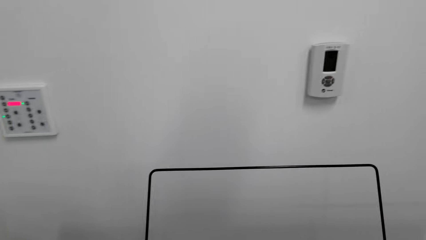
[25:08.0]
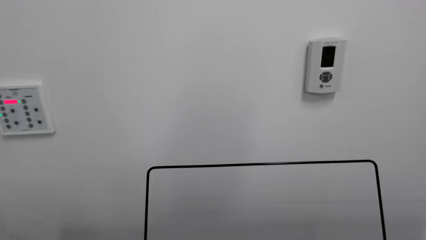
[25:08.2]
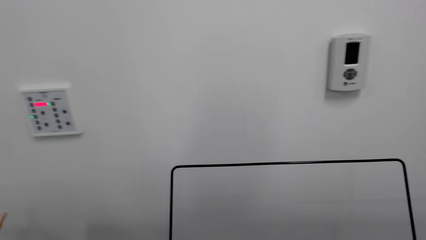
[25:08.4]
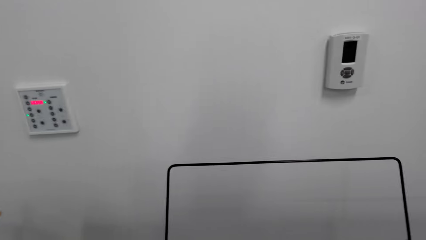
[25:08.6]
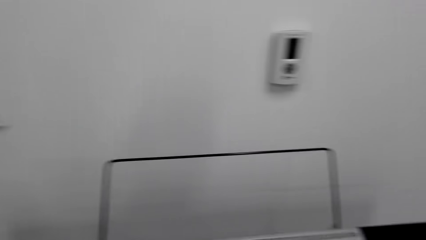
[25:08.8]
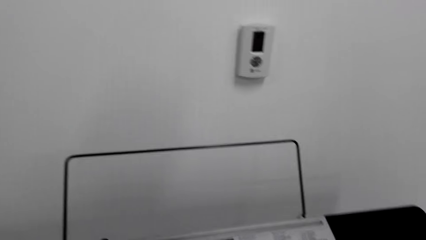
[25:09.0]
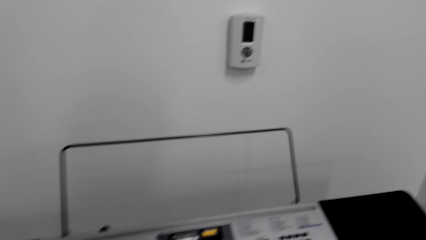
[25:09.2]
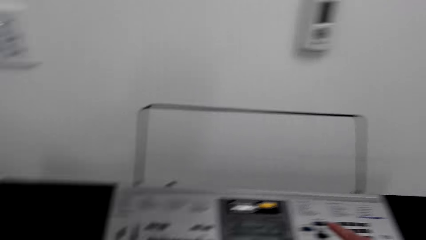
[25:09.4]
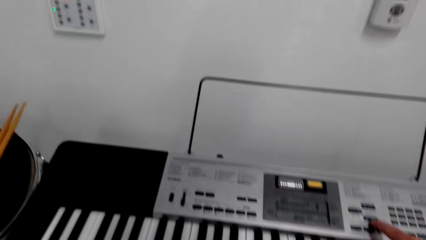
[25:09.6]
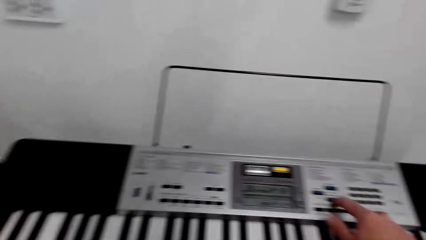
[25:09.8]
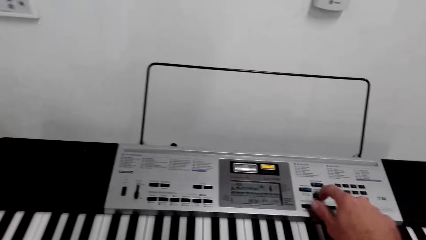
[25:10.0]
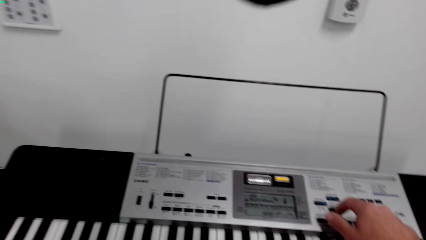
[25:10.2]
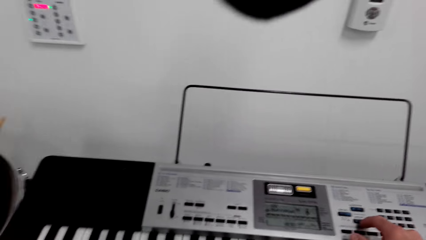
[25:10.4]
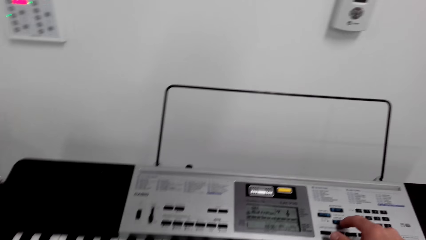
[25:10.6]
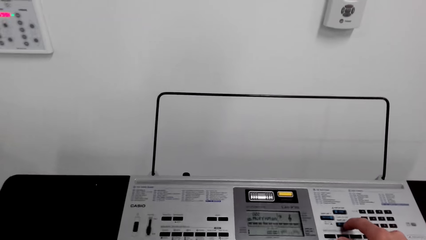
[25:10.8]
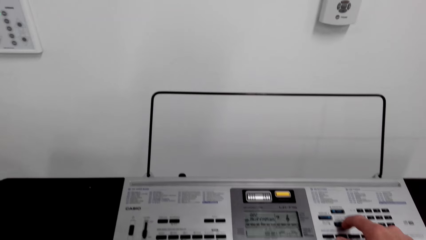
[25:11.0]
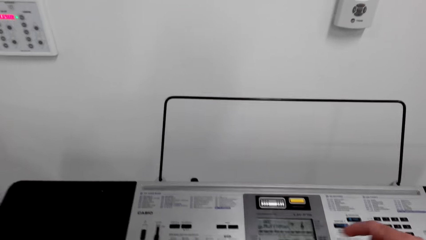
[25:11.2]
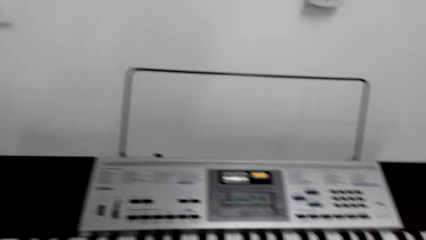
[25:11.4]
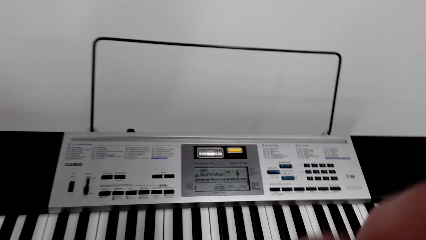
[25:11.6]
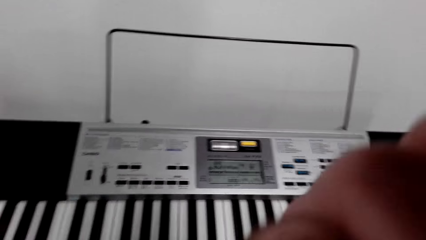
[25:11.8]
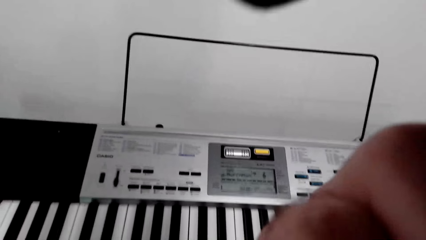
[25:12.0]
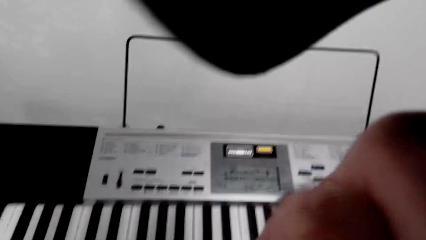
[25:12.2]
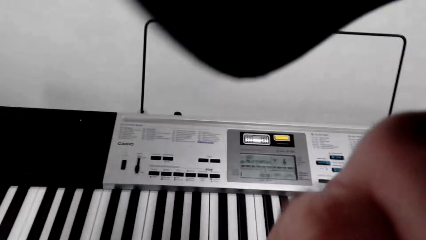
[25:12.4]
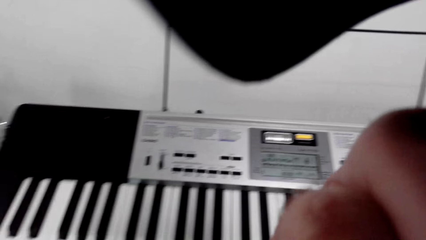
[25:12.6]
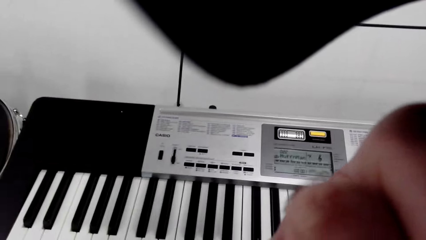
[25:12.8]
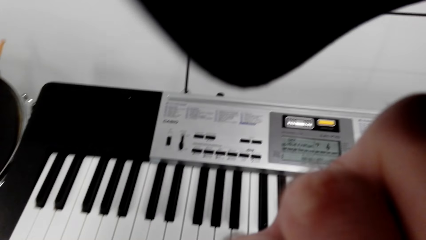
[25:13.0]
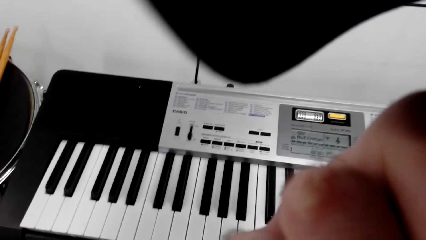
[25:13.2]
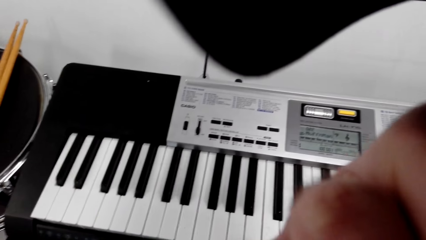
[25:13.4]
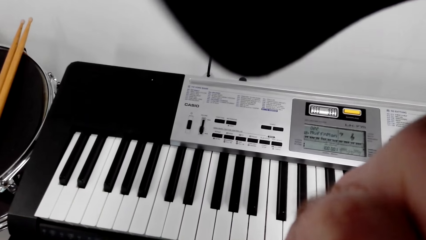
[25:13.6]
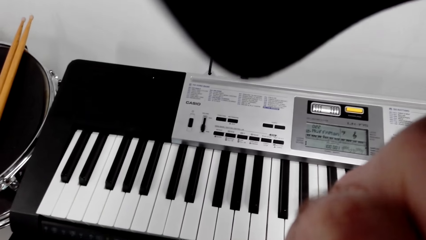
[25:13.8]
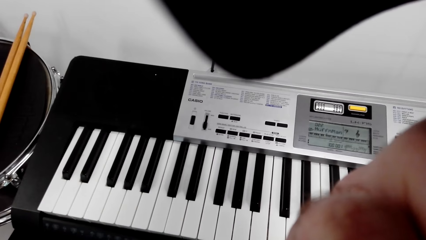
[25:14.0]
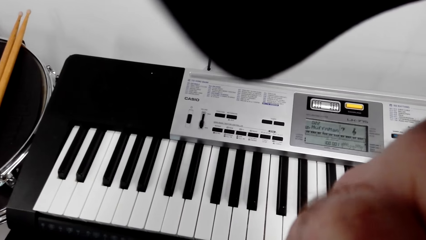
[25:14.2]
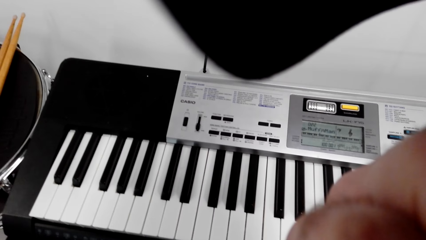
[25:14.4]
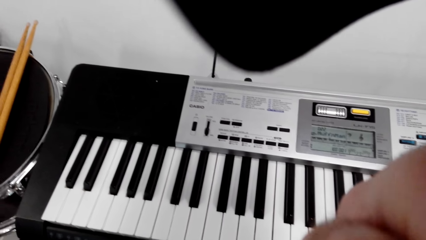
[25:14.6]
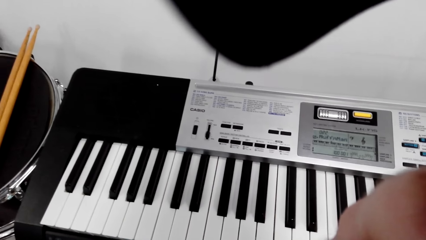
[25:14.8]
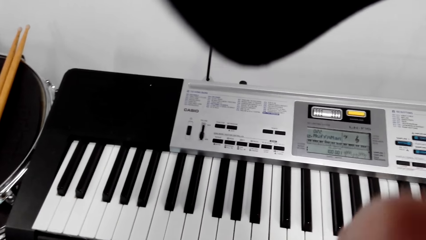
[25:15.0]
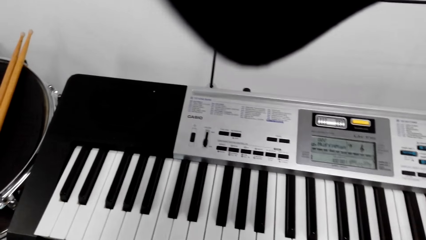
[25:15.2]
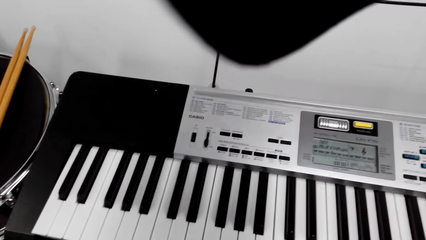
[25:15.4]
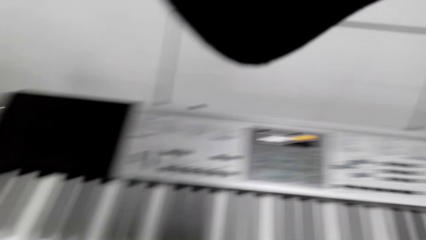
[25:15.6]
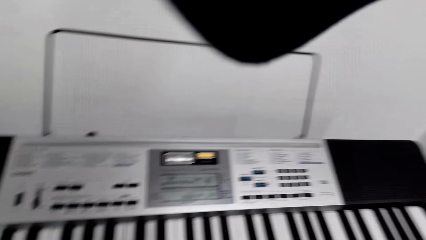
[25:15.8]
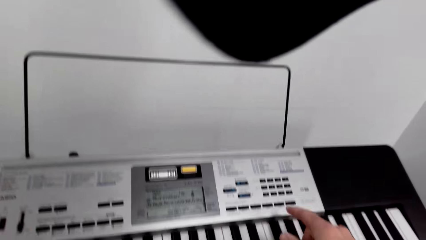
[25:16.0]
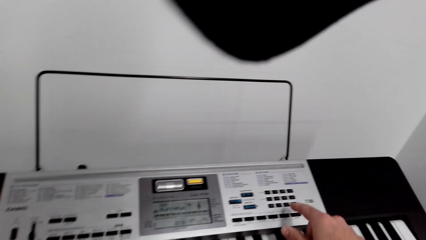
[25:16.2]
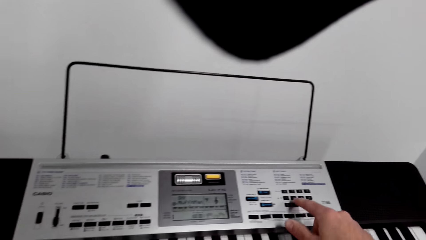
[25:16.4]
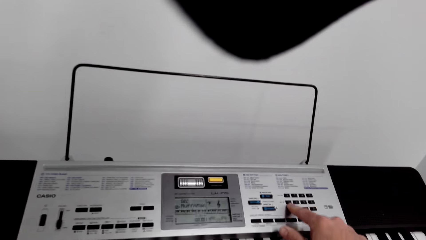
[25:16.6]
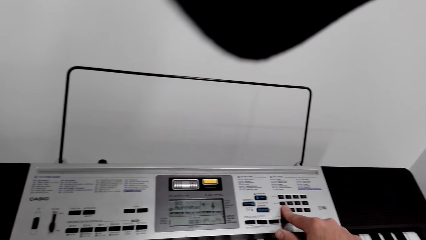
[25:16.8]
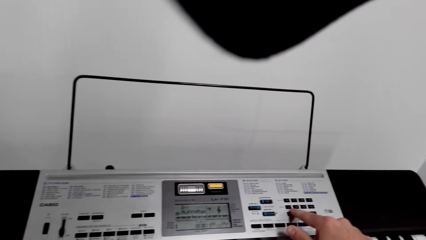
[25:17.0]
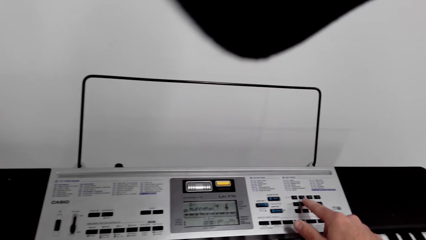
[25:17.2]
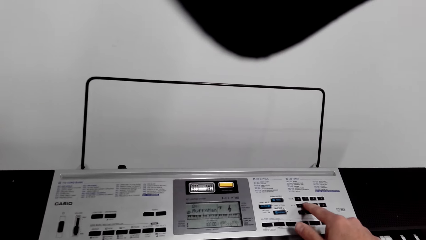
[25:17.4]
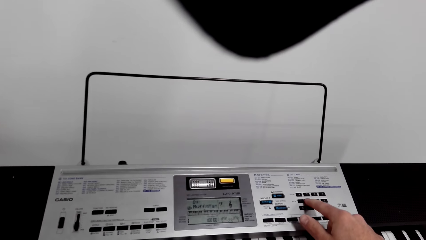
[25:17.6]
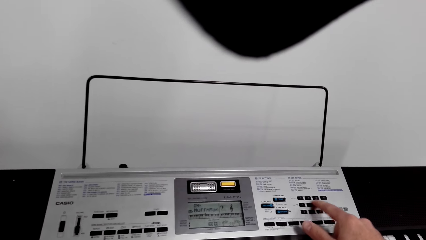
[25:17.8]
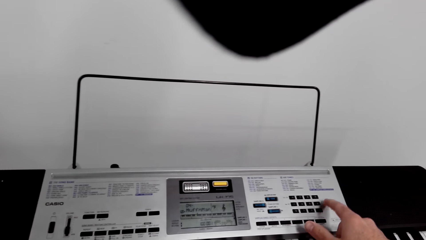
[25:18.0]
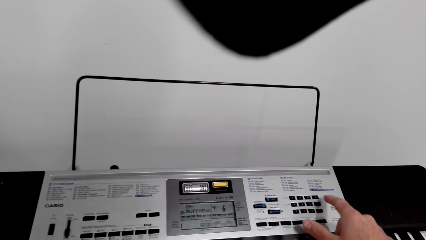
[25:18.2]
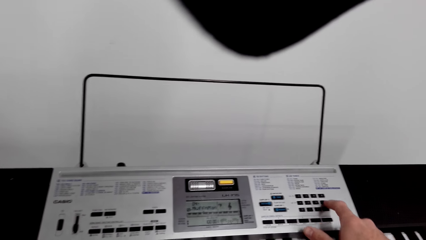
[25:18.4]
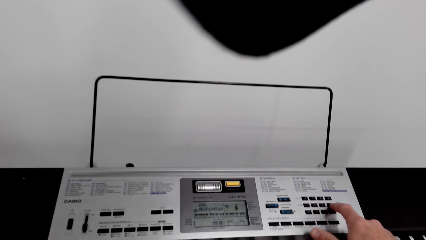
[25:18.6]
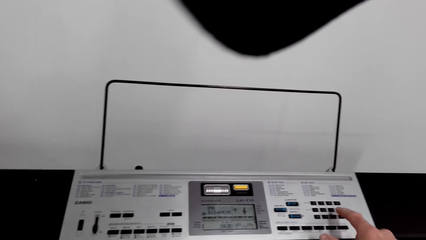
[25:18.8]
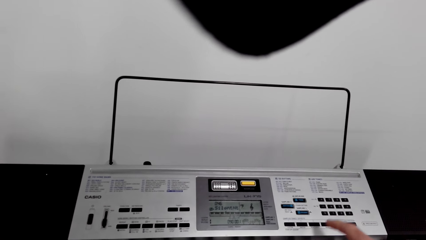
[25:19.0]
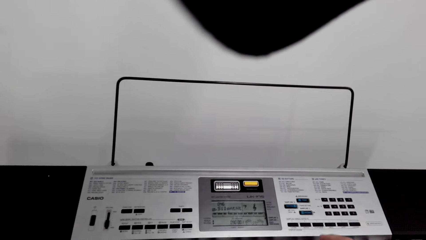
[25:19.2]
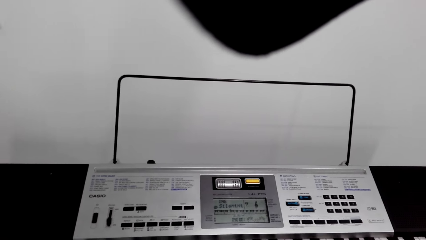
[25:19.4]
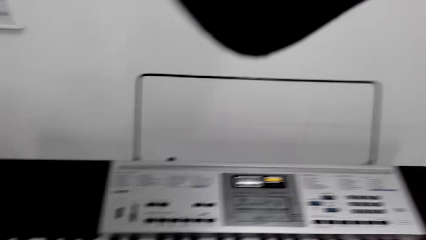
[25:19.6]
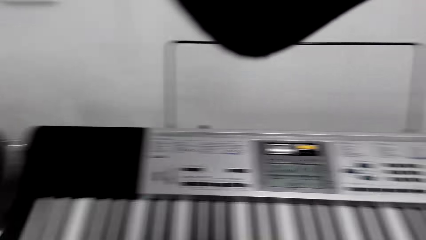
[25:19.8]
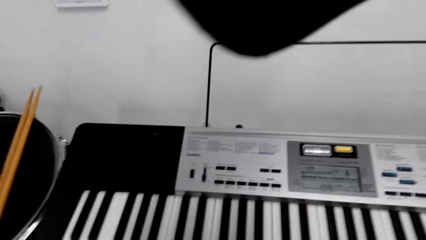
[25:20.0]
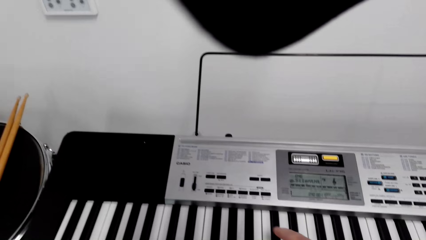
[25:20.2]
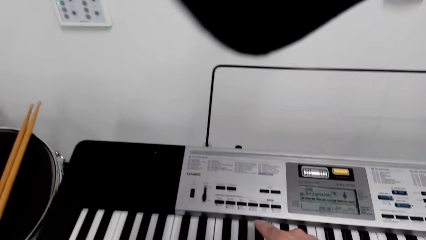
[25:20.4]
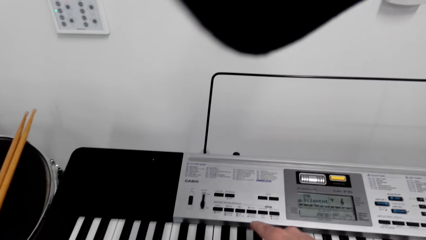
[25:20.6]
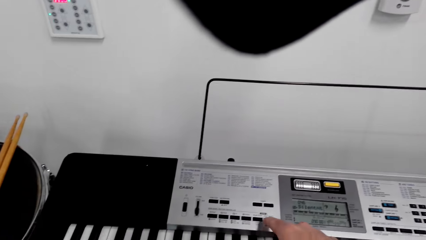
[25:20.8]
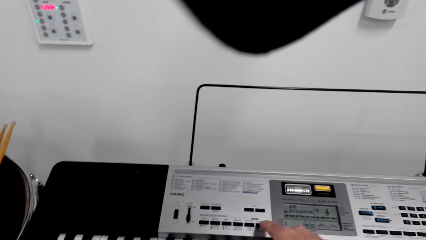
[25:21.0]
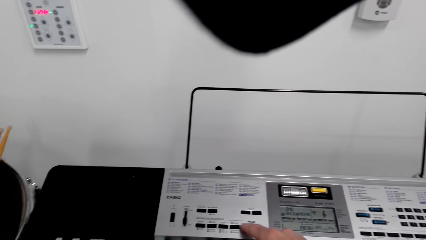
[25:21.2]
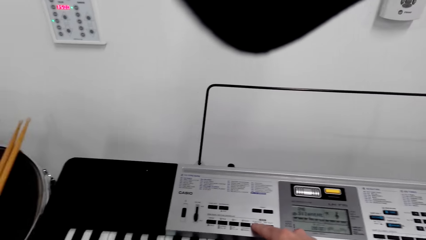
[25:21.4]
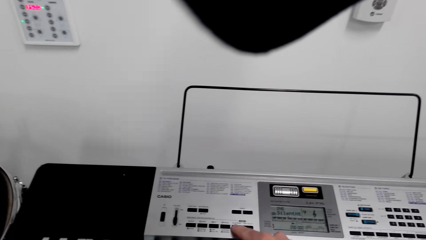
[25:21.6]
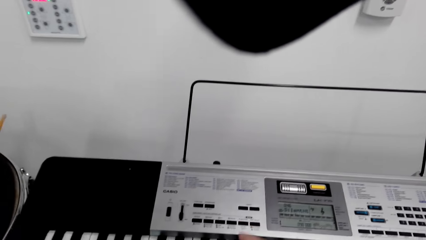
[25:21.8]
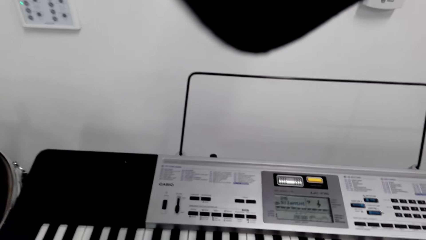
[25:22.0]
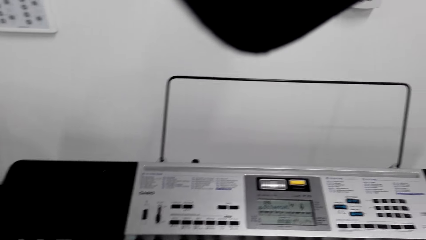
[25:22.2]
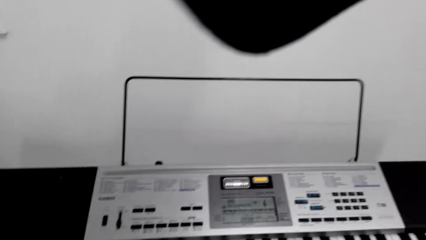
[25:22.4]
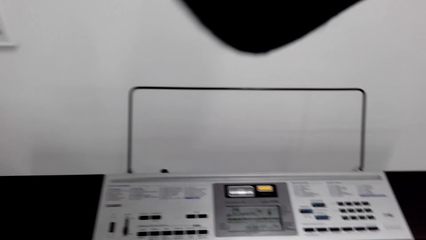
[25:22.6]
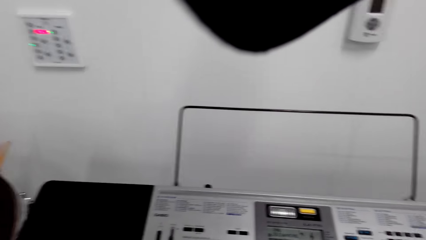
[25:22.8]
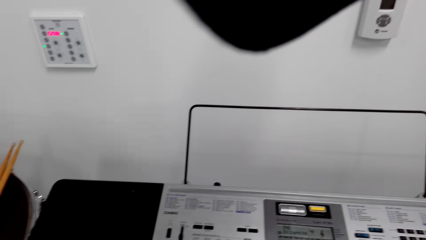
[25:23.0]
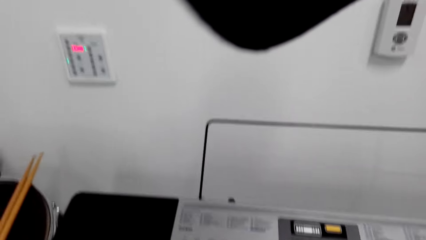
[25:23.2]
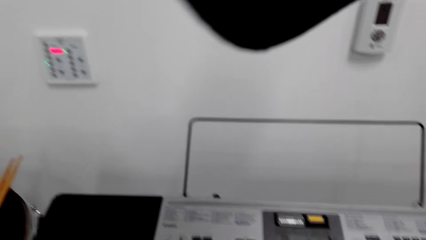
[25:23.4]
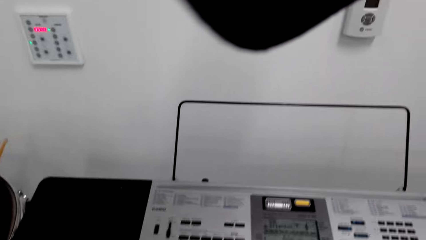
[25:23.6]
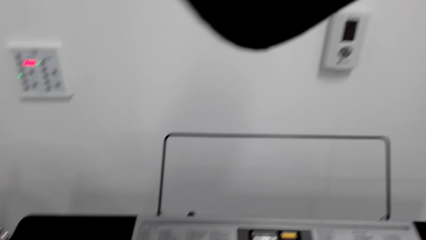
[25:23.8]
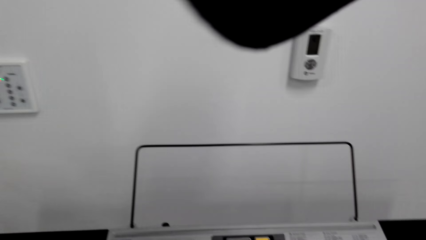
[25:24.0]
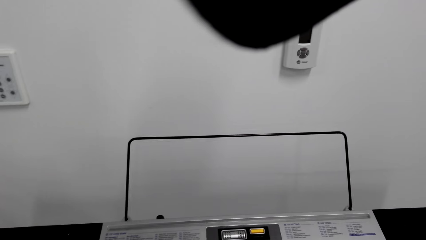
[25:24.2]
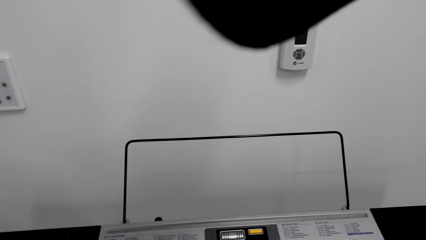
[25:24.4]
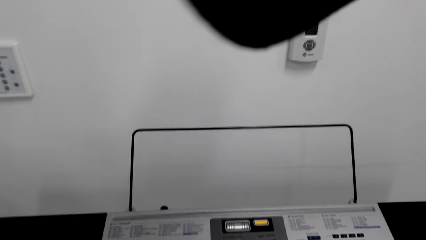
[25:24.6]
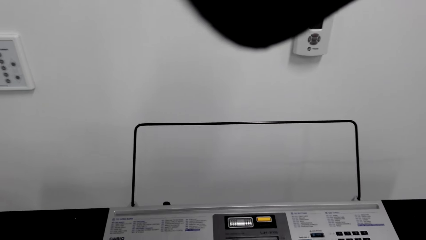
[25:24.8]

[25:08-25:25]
The camera wearer operates the piano keyboard or buttons. They touch the camera. They press the piano buttons.
